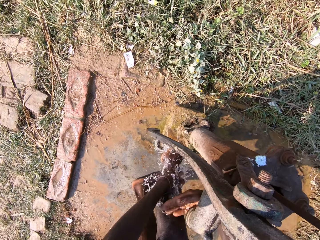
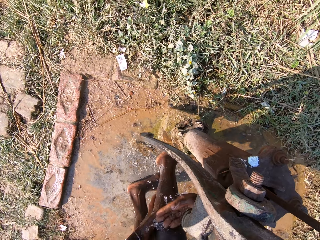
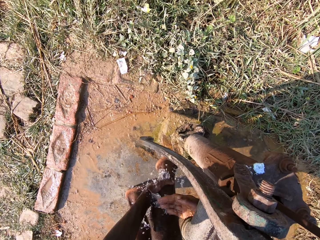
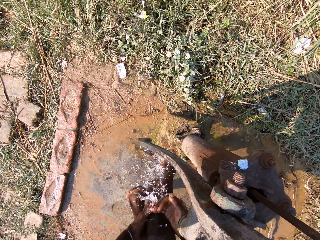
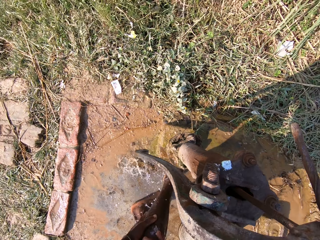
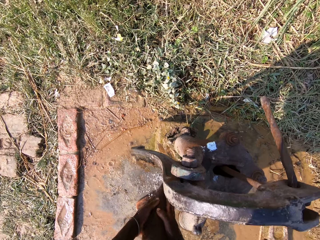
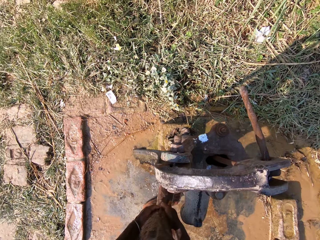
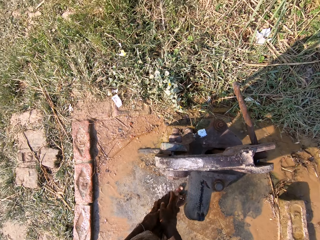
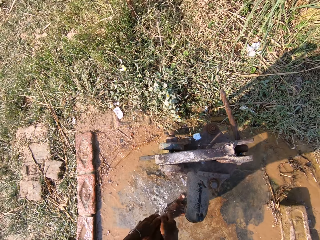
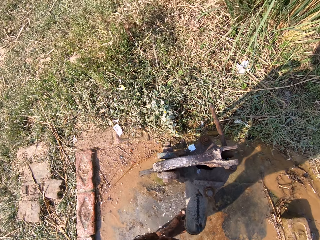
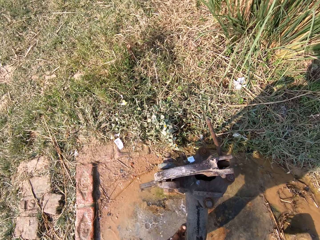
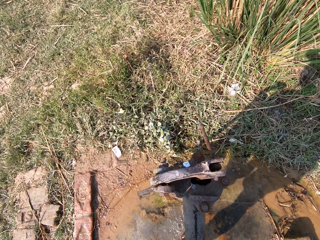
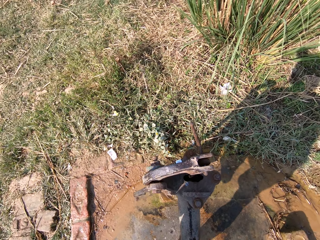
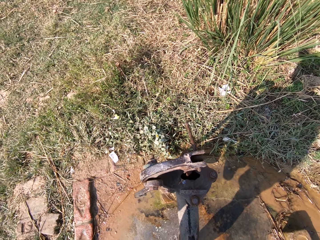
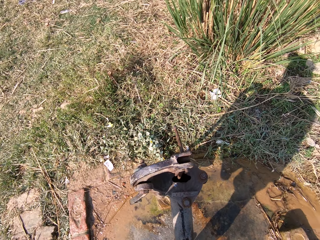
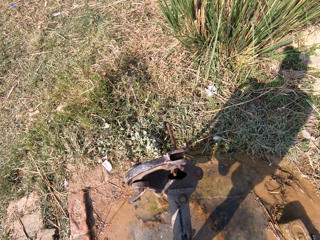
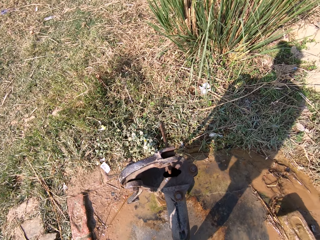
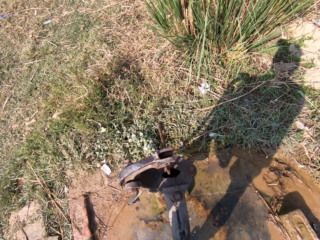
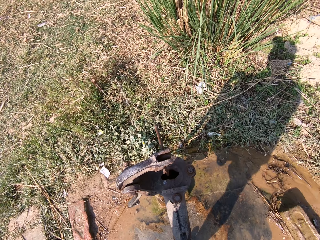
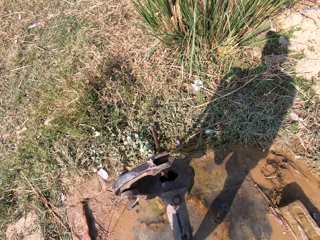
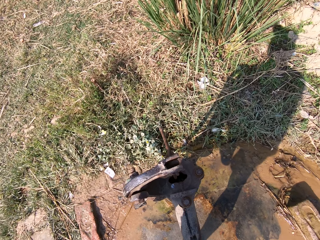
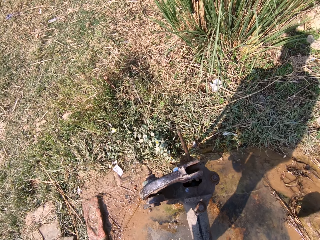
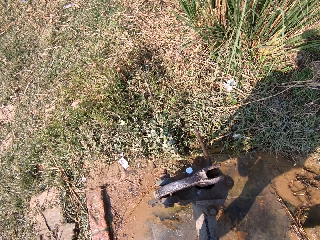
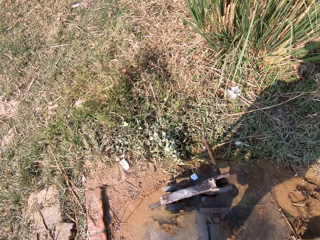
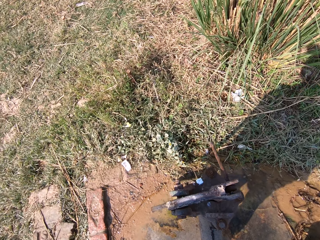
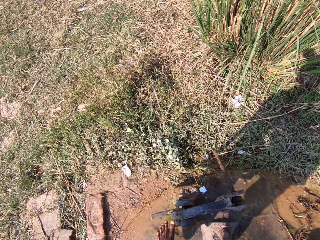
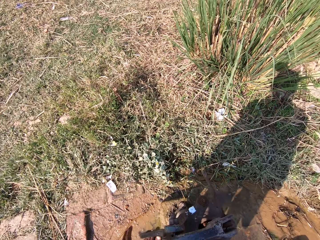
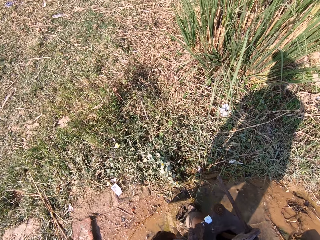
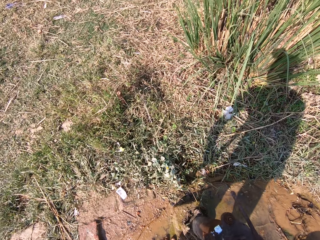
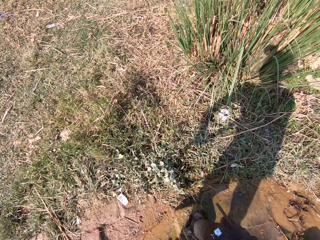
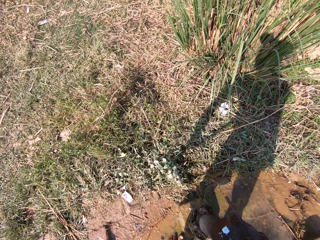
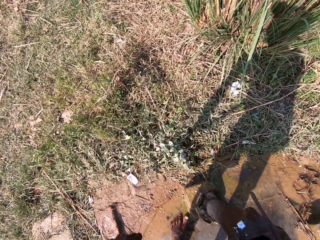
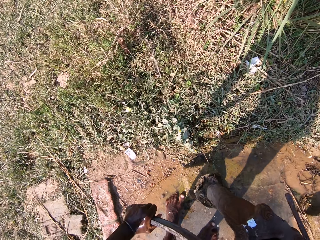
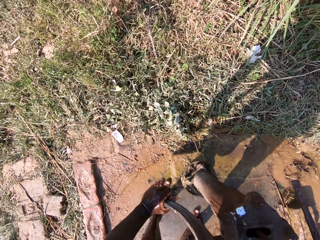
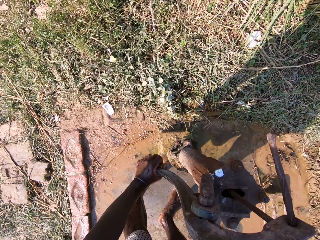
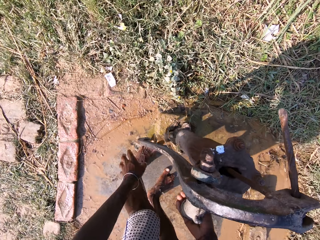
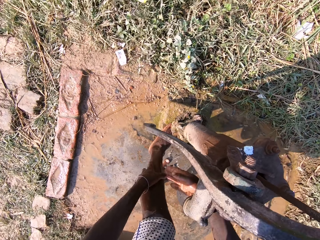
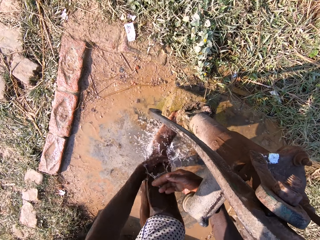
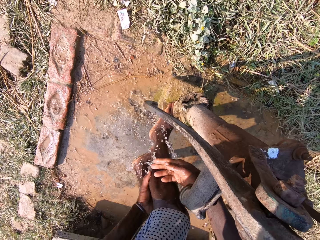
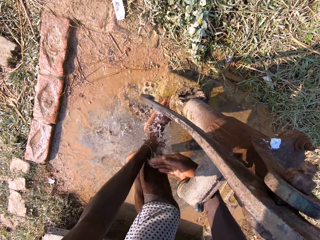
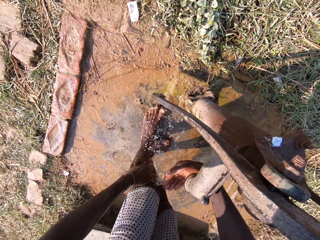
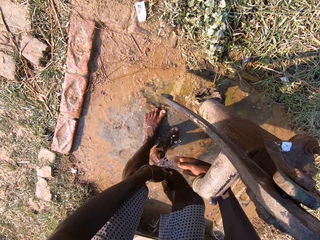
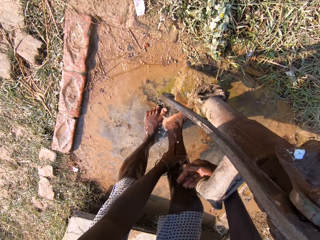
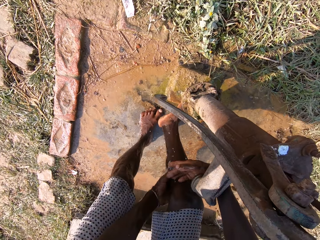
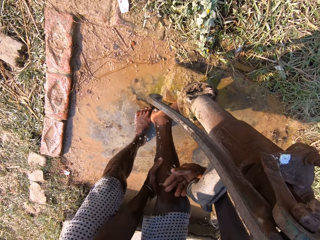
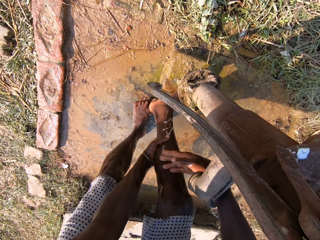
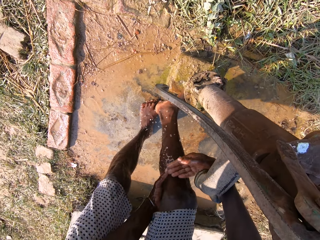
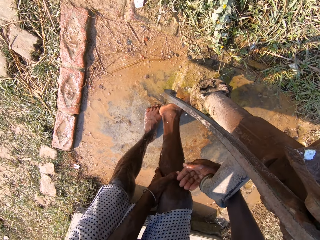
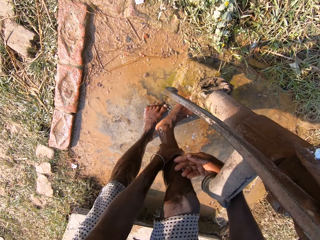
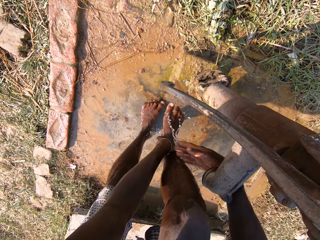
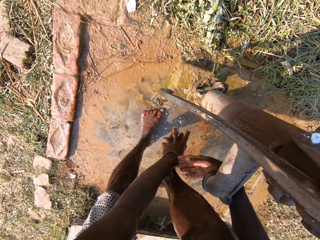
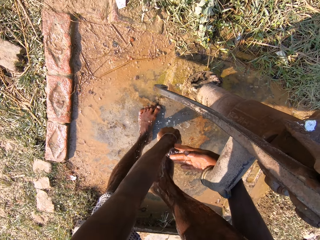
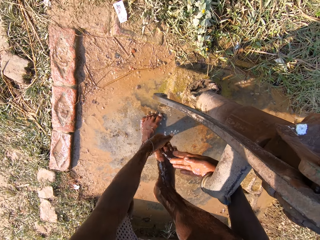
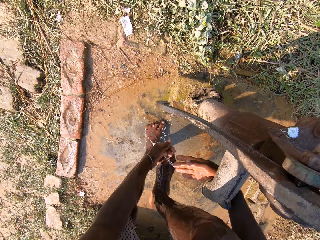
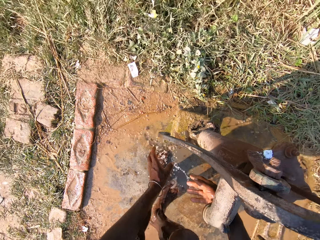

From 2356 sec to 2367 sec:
The camera wearer talks. They wash the legs with water. They look around. They talk. They pump the water with hands. They wash the legs with water.

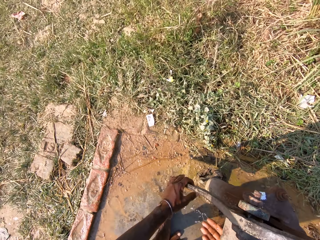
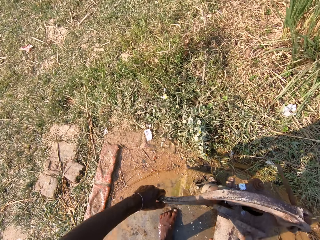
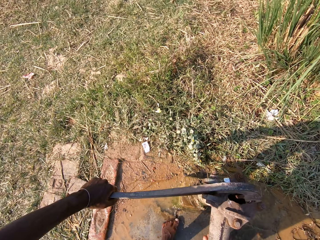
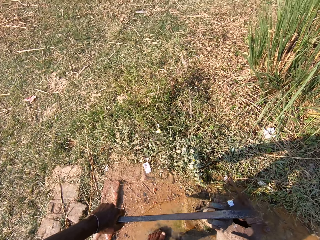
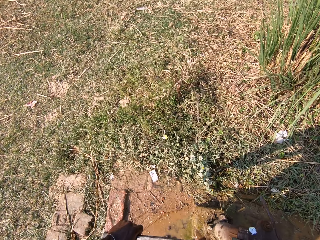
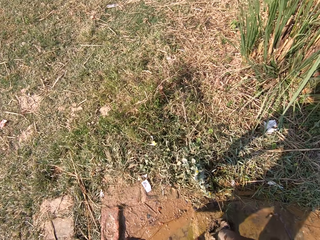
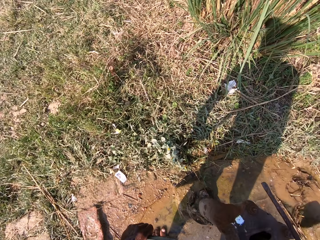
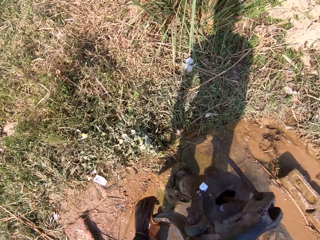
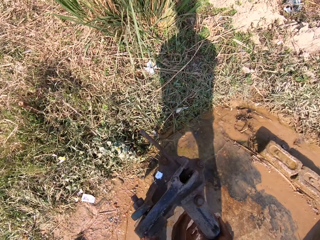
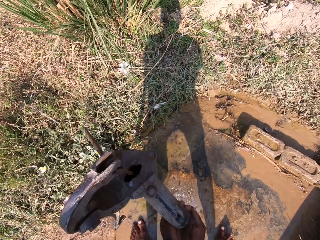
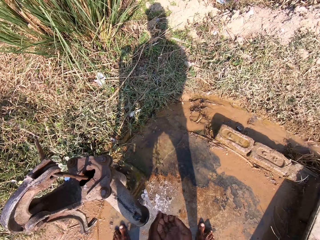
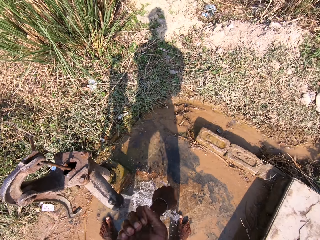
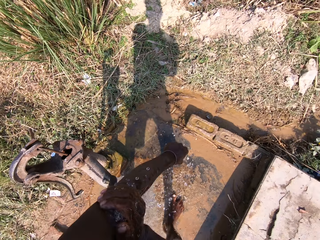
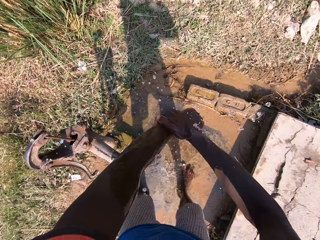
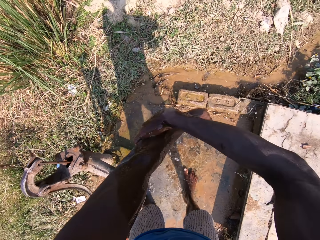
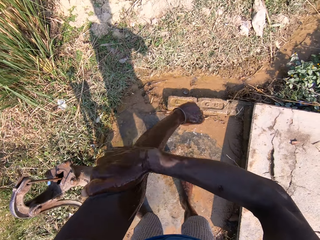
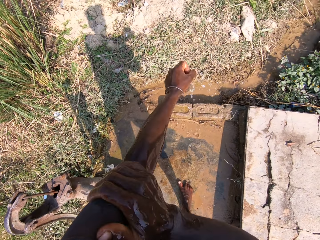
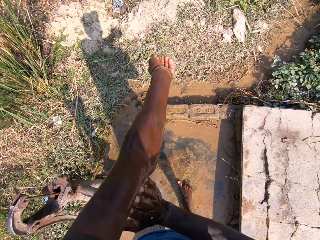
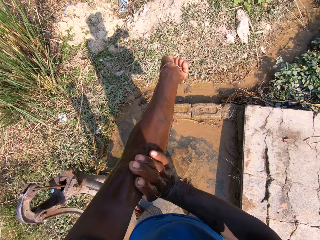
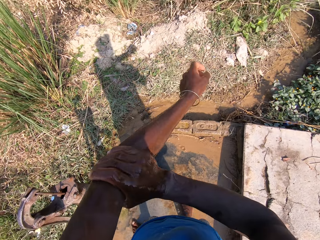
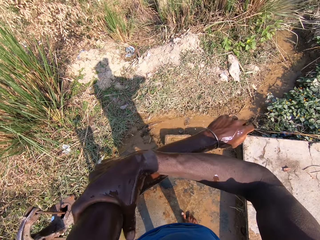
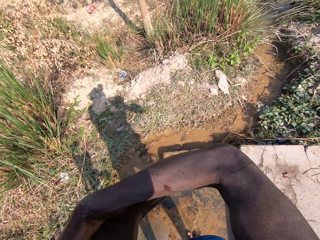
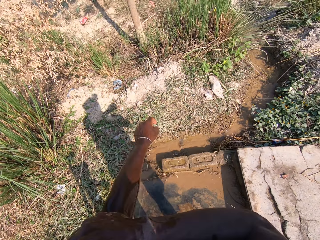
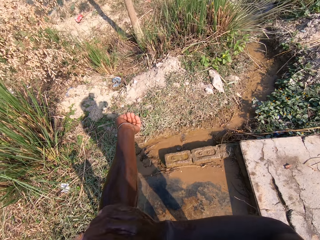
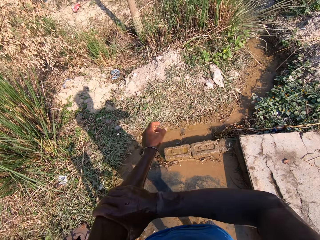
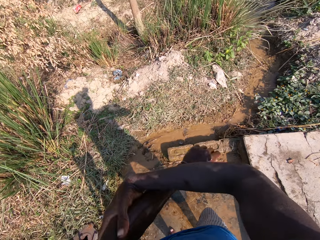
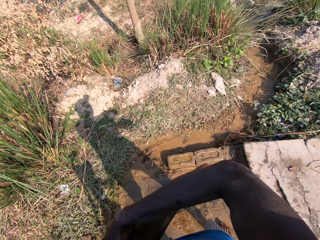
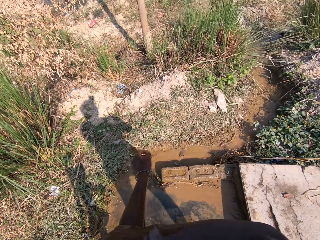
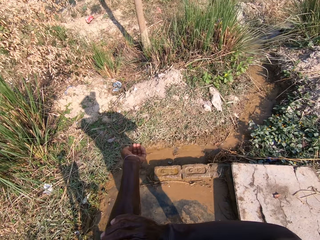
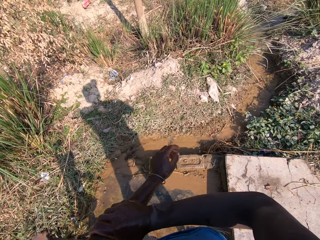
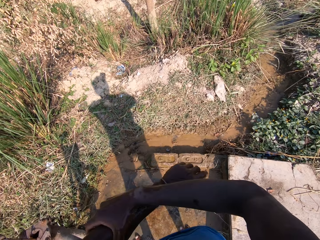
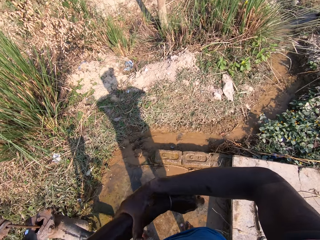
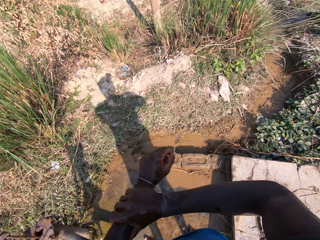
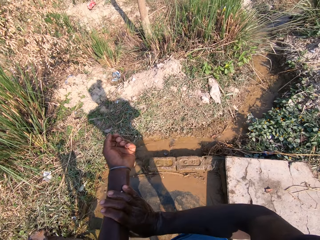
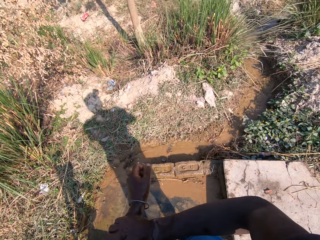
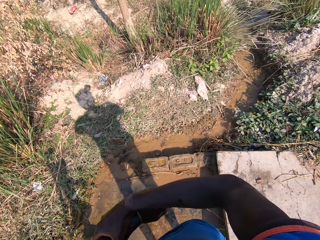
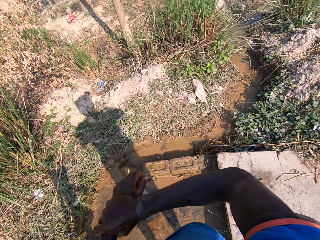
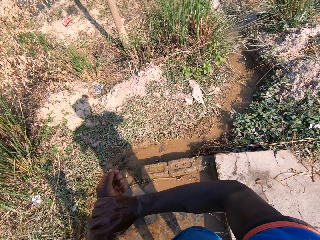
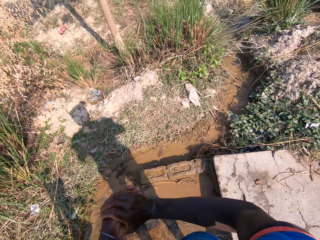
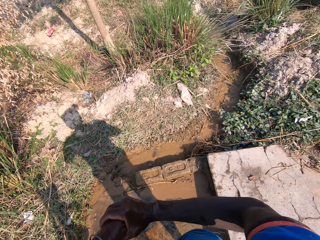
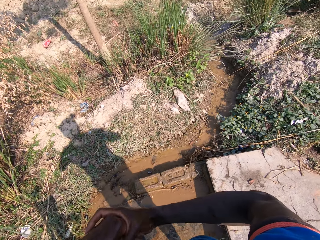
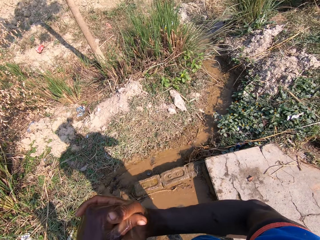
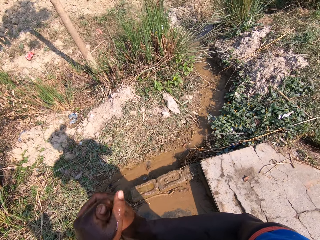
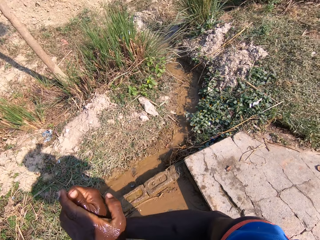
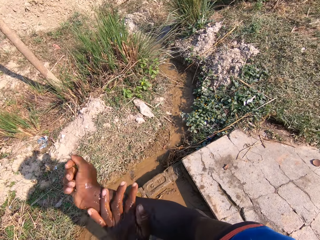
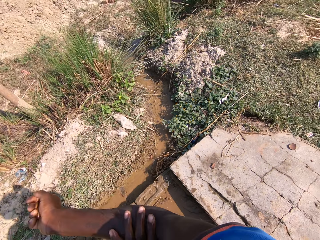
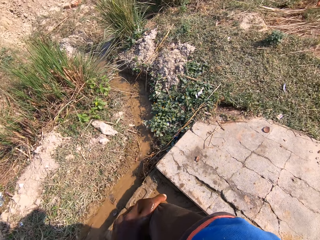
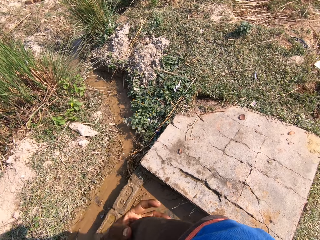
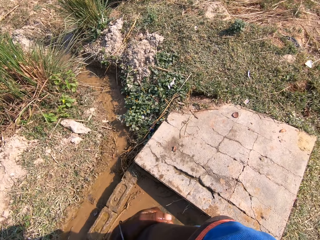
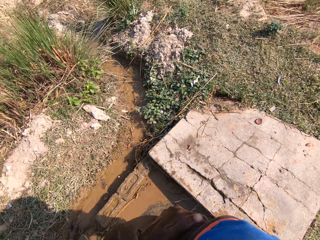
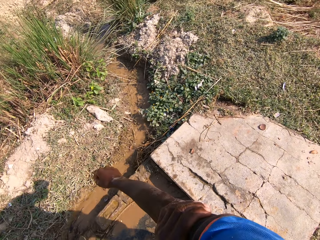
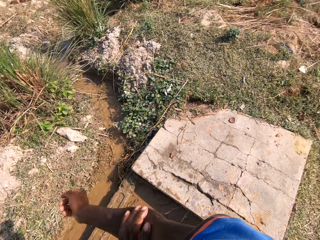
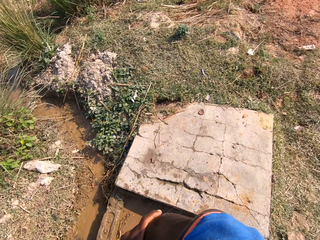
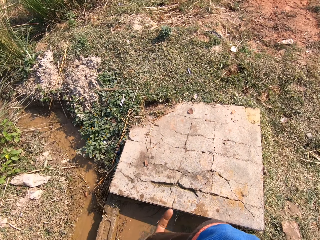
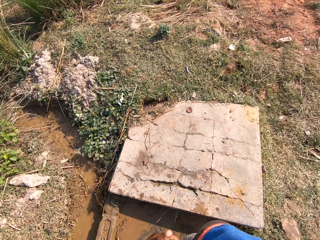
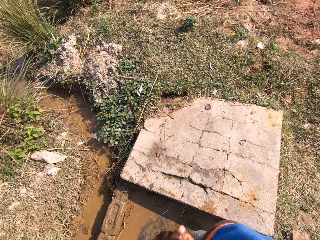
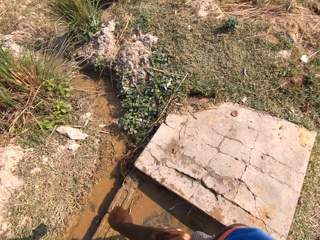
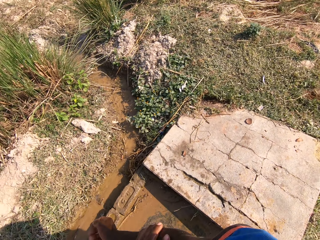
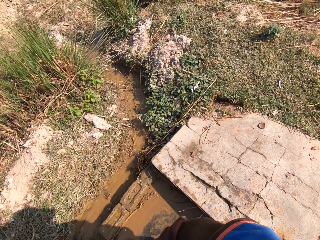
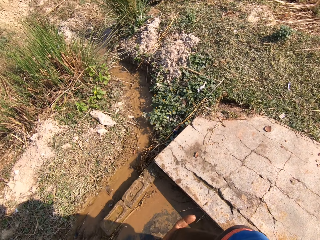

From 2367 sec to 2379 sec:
The camera wearer pumps the water with hands. They wash the hands with water. They scrub the hands.
